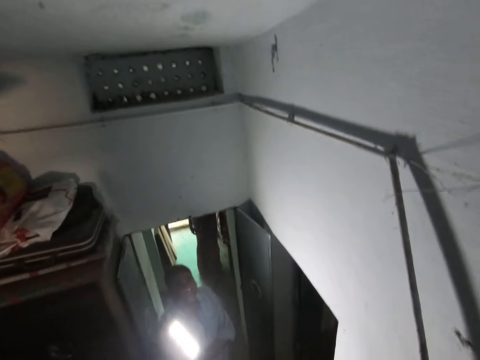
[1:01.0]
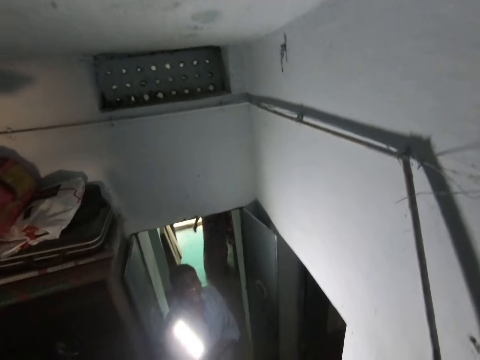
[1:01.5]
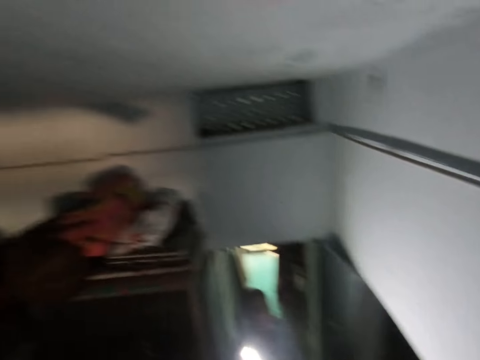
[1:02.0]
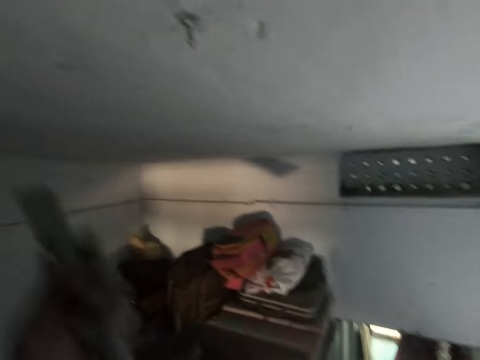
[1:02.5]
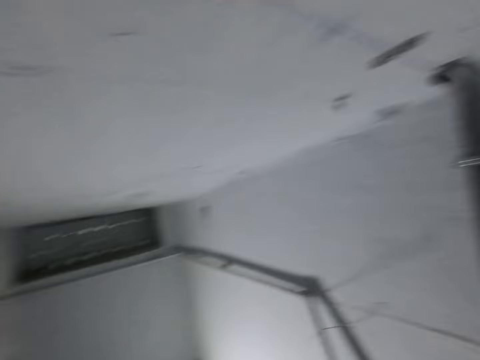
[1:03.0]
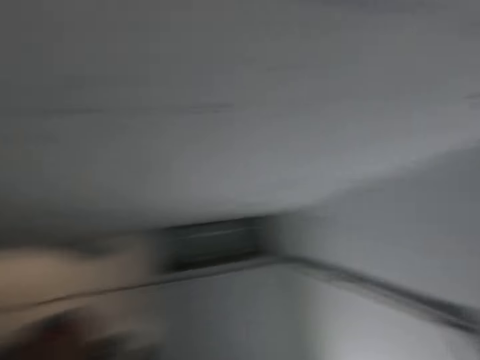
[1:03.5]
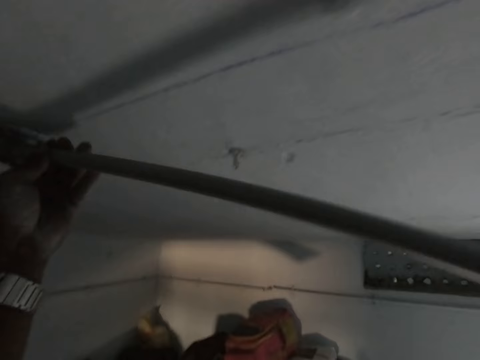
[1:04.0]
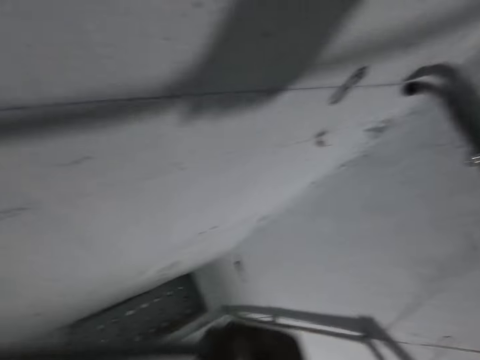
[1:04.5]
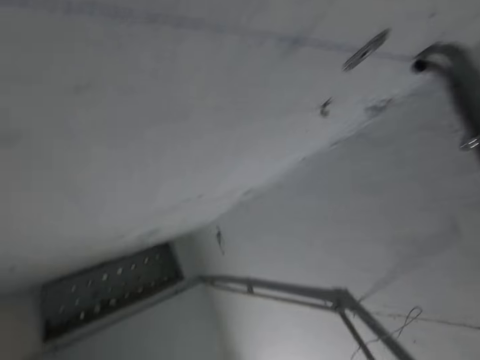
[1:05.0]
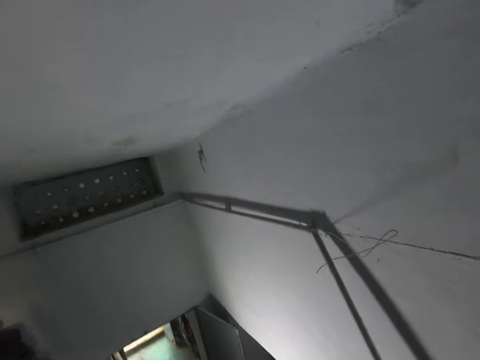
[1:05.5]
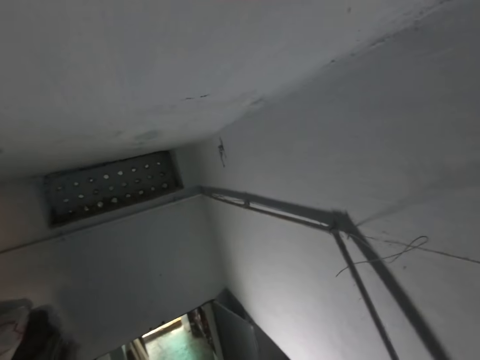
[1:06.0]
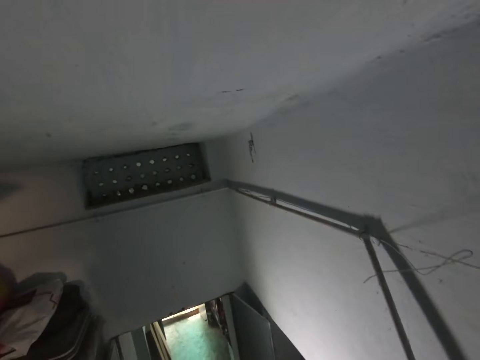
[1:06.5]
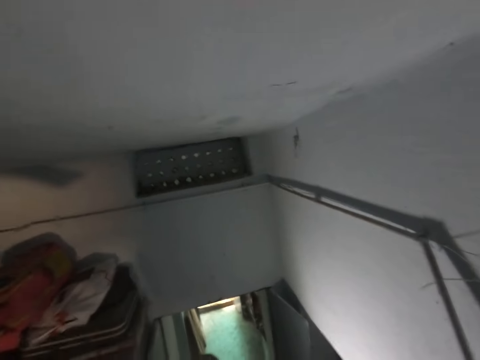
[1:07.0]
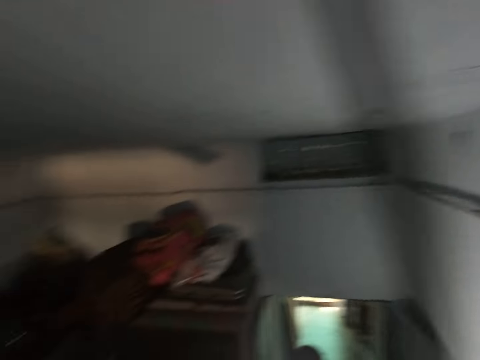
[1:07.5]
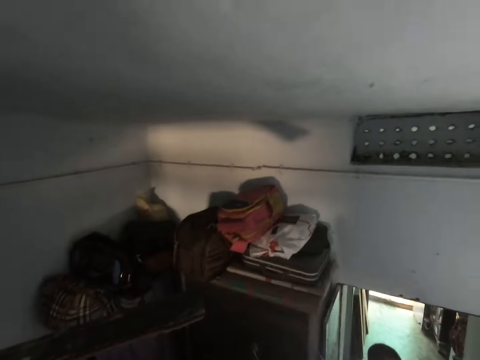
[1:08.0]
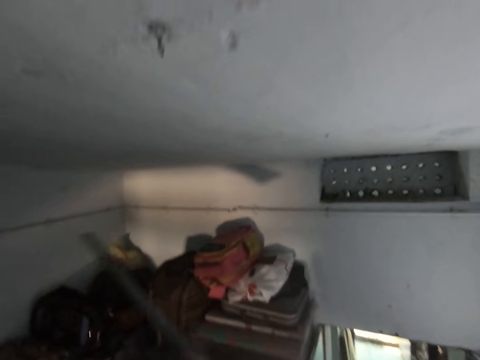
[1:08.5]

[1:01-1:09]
The camera wearer lifts a pipe with his left hand. He holds the pipe with his left hand. He holds the pipe with his right hand.

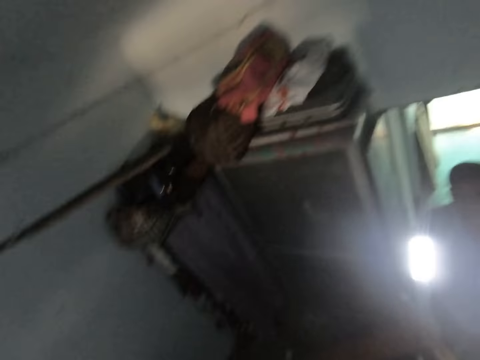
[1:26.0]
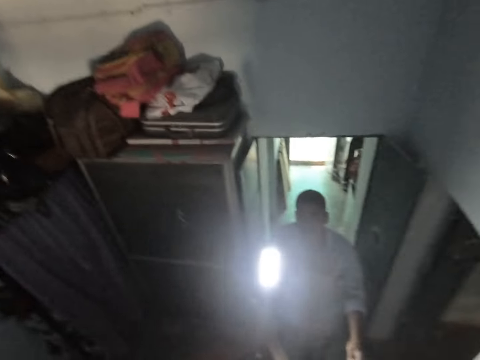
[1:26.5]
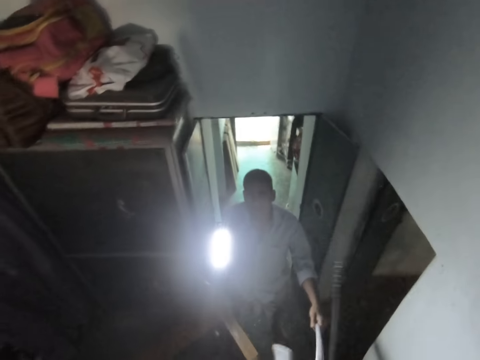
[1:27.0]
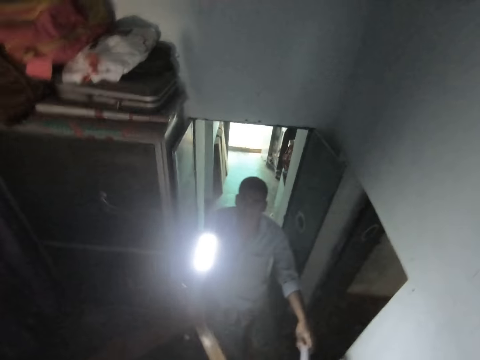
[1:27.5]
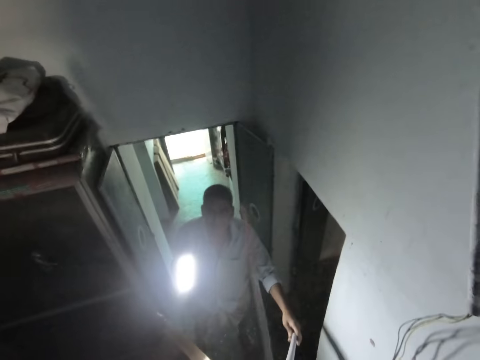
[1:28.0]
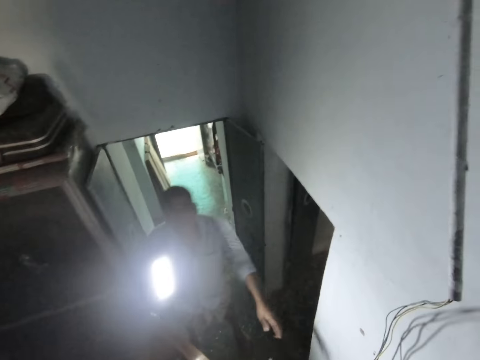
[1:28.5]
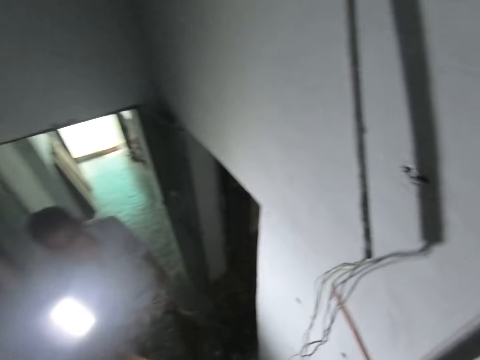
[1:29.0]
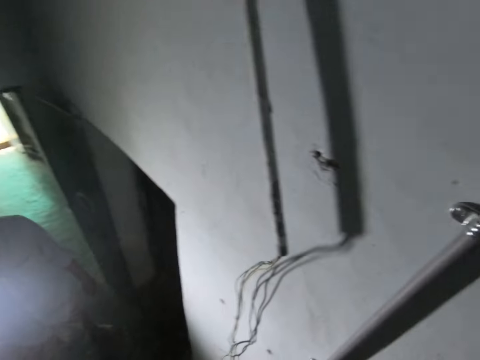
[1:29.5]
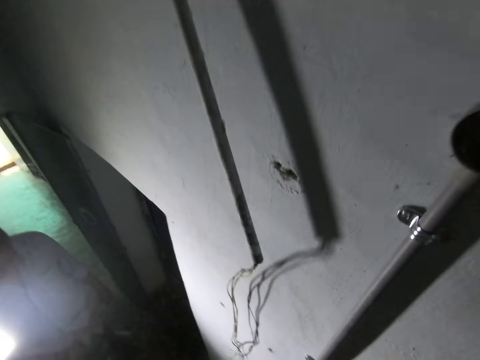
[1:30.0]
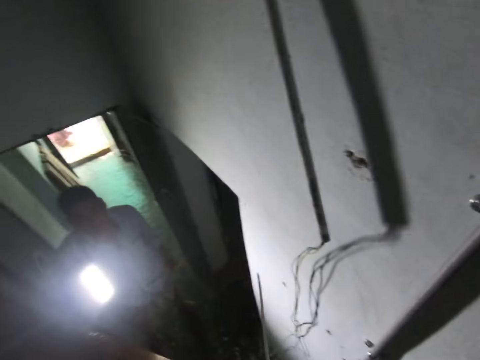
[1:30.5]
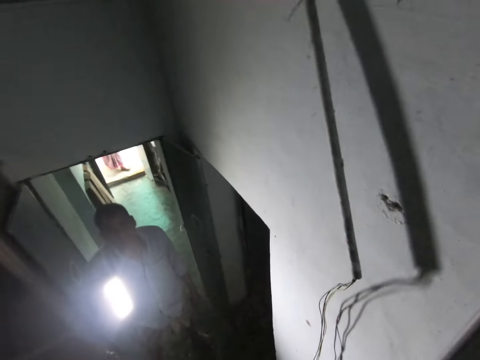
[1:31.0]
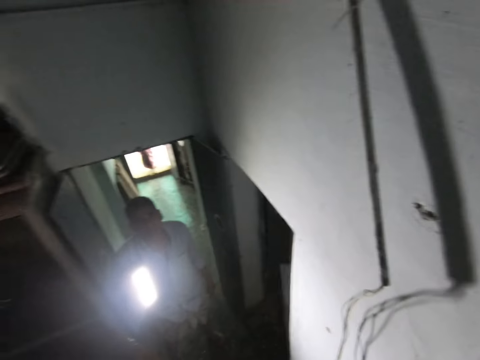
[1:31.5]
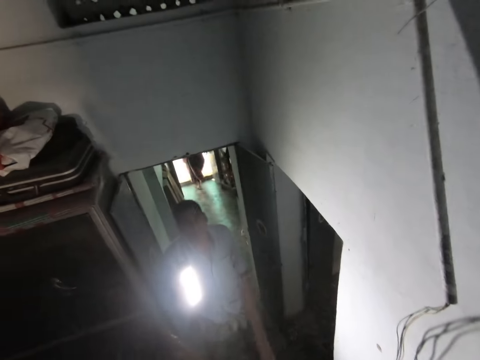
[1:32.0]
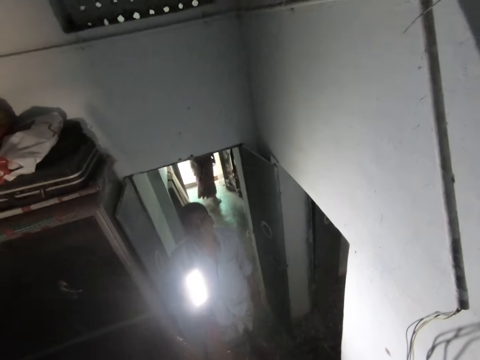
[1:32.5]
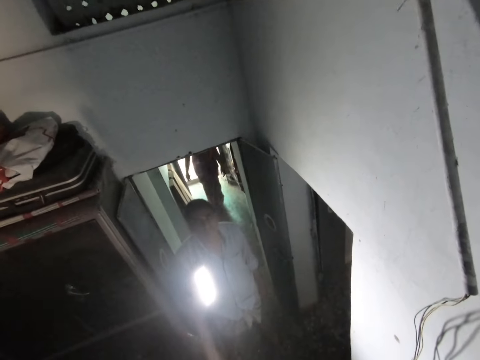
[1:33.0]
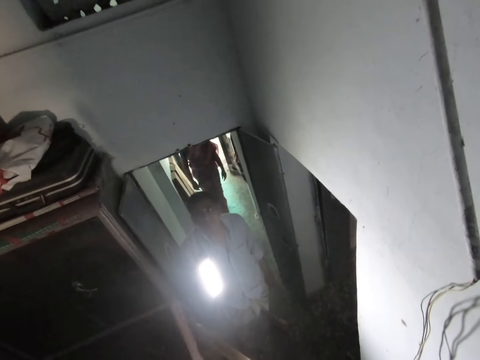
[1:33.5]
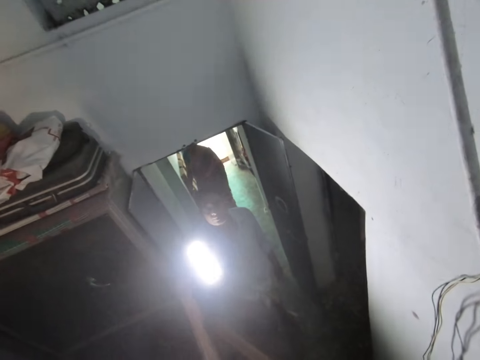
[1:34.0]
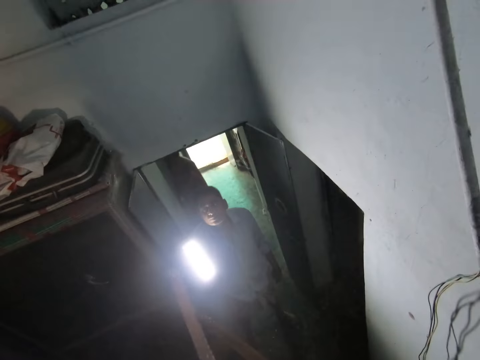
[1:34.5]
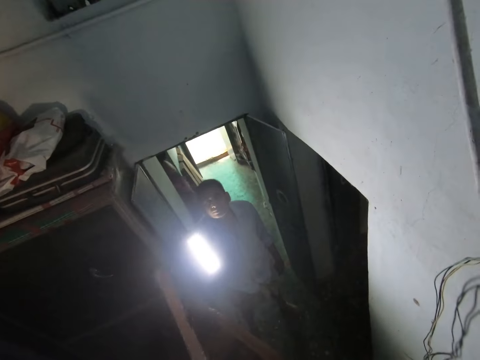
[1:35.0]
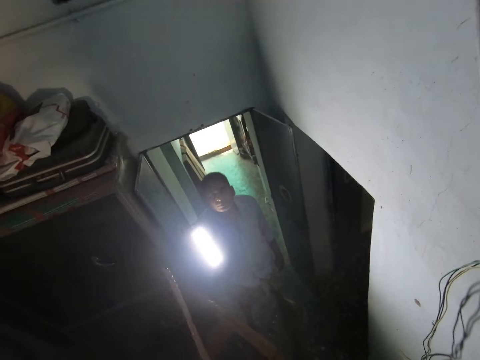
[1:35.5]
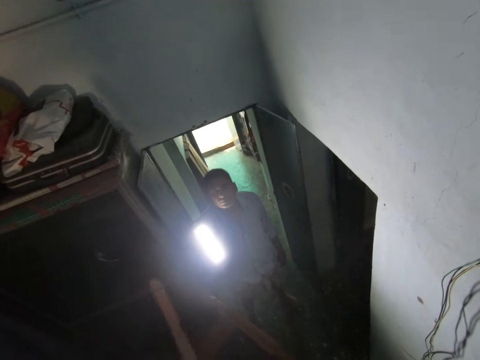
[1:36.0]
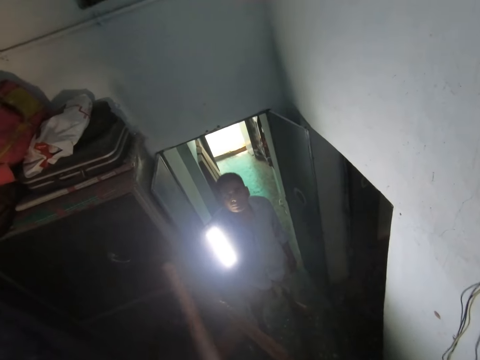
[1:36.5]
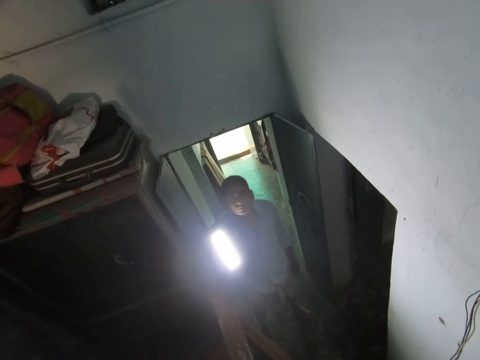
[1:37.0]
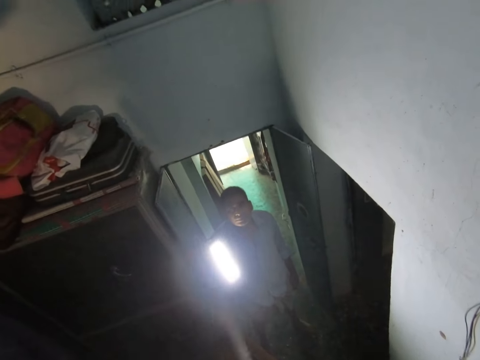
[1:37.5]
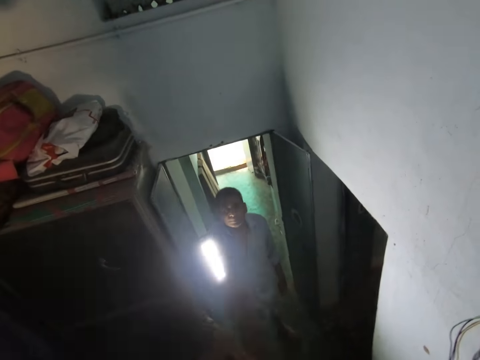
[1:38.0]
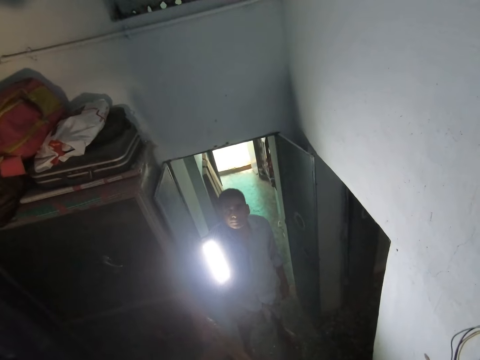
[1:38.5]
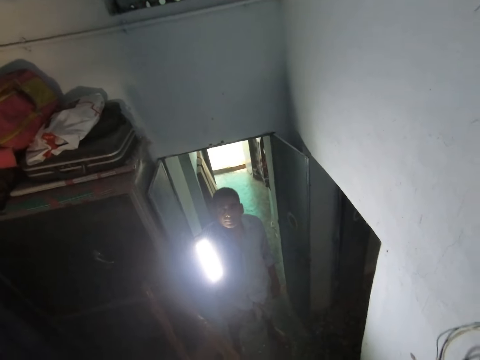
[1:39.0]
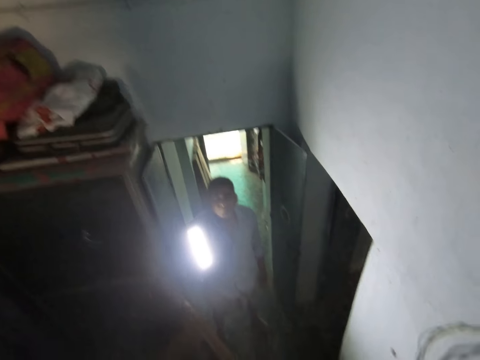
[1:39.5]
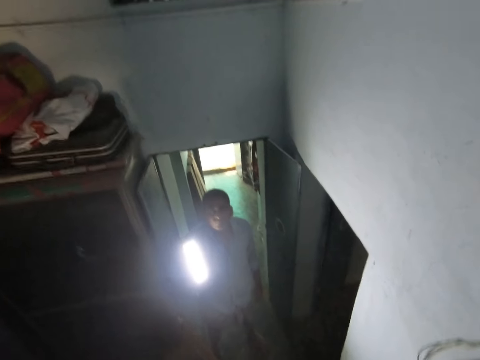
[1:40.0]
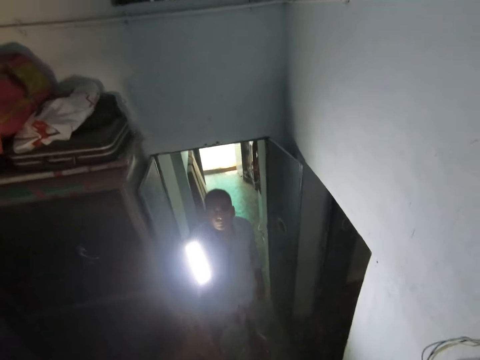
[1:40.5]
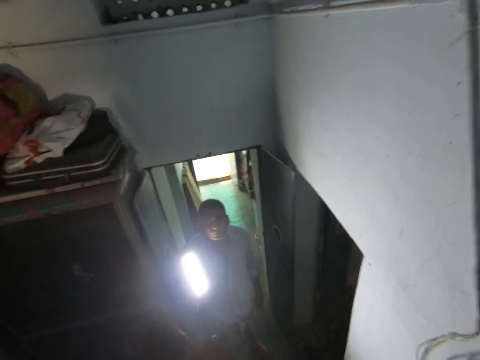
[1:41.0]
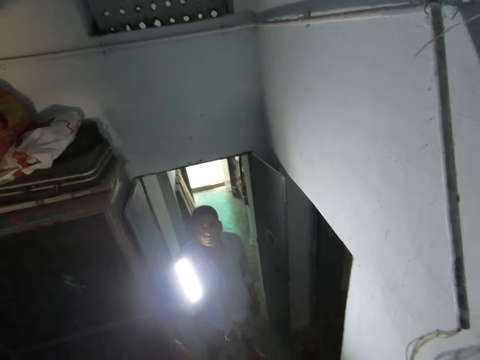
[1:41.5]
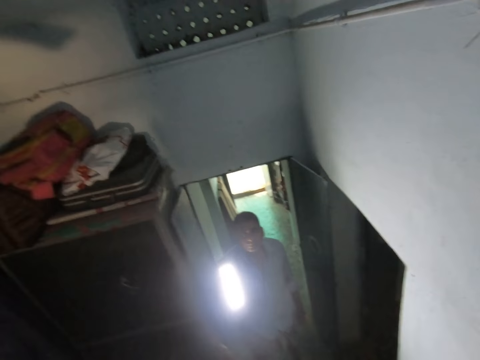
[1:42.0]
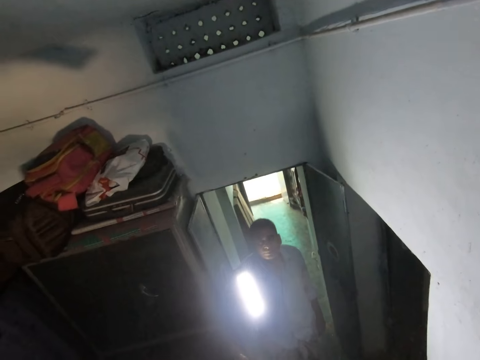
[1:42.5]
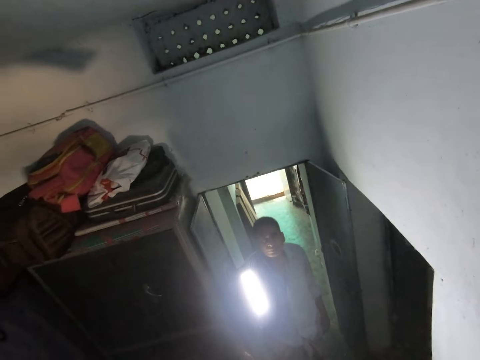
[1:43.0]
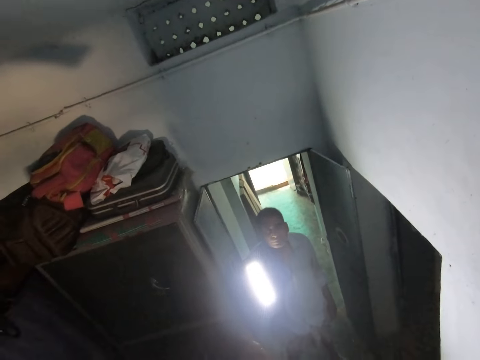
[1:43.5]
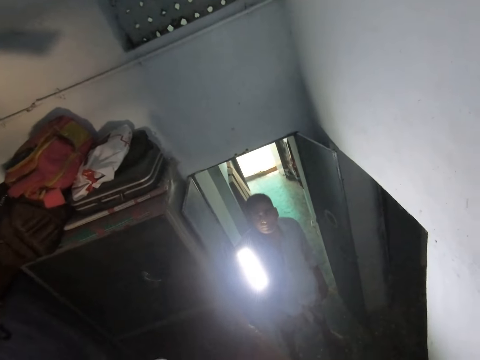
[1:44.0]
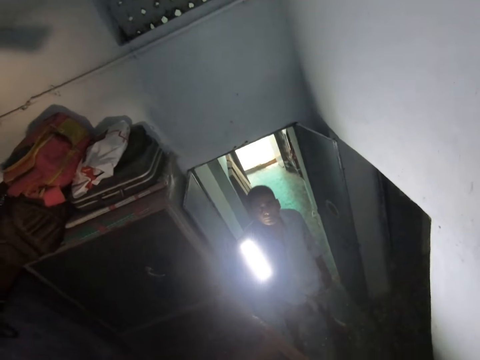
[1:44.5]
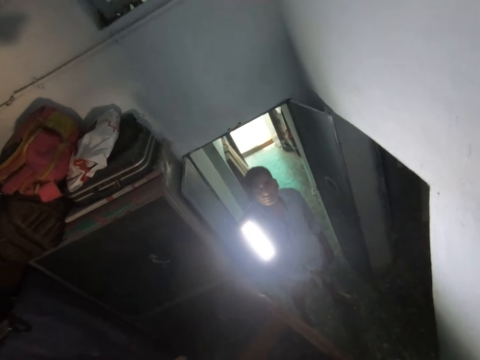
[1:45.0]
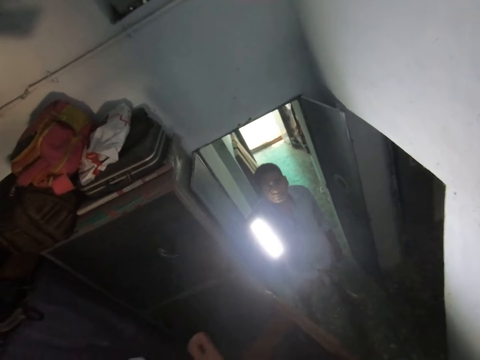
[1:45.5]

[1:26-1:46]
The camera wearer holds the hacksaw blade with his right hand. He cuts the pipe with the hacksaw blade in his right hand.
